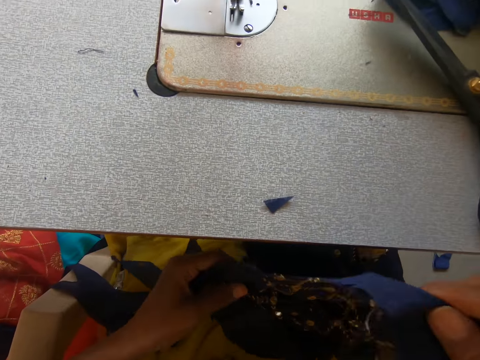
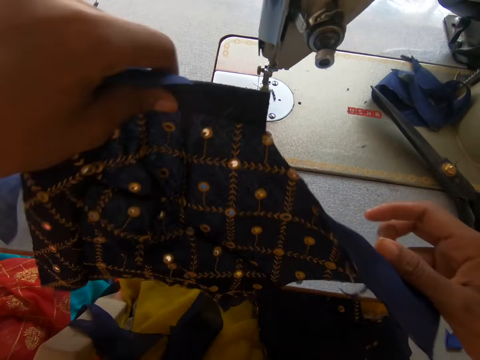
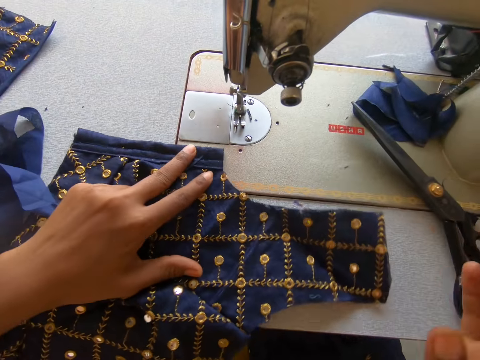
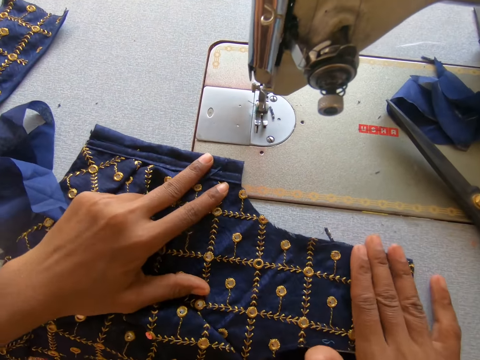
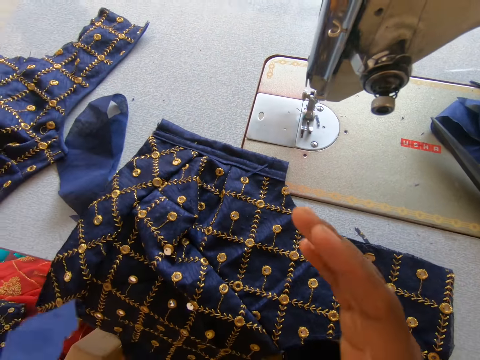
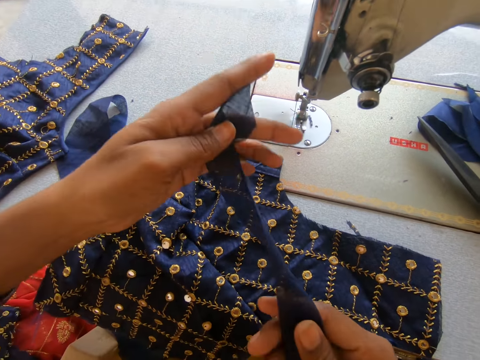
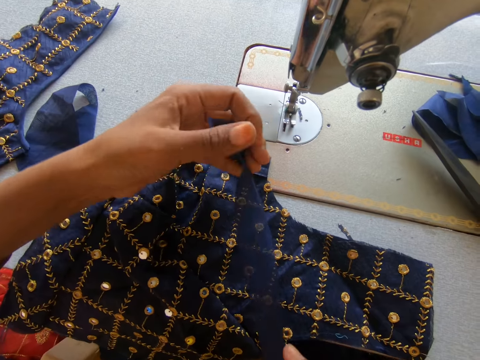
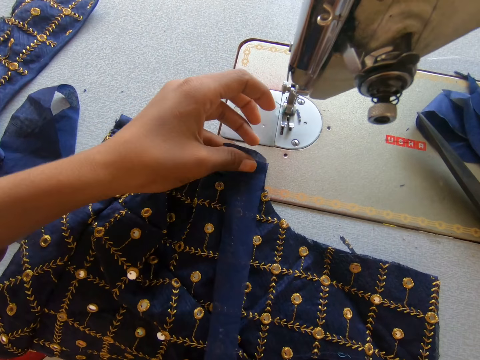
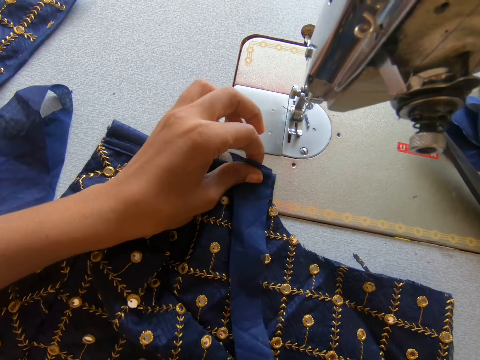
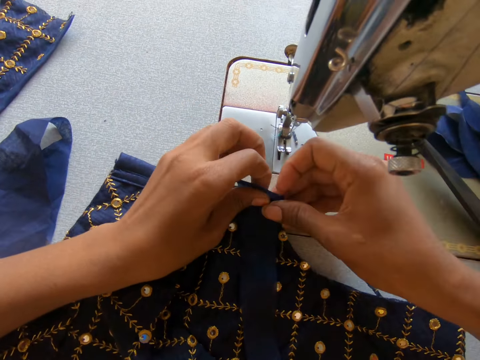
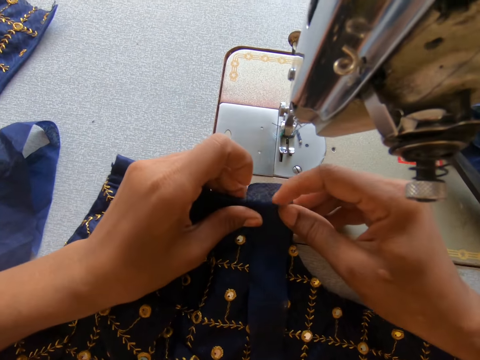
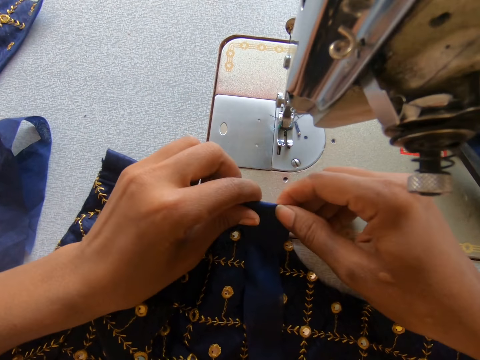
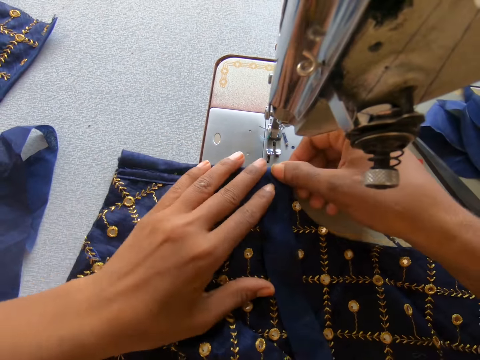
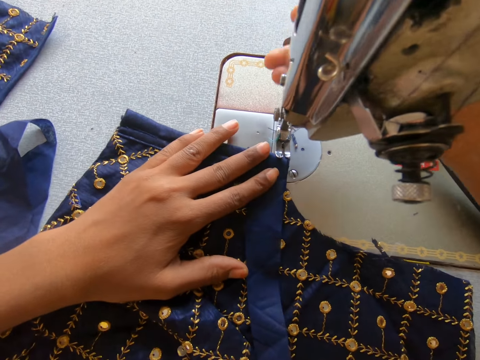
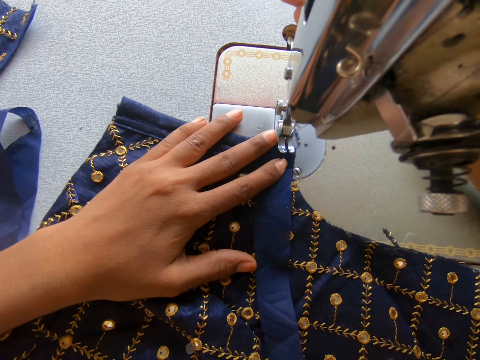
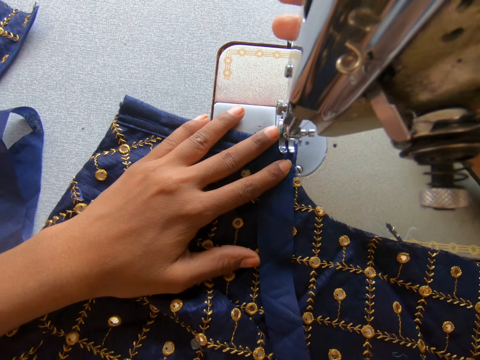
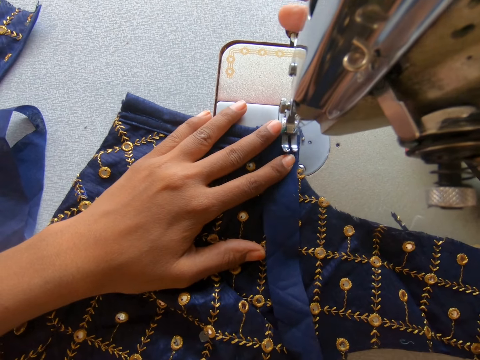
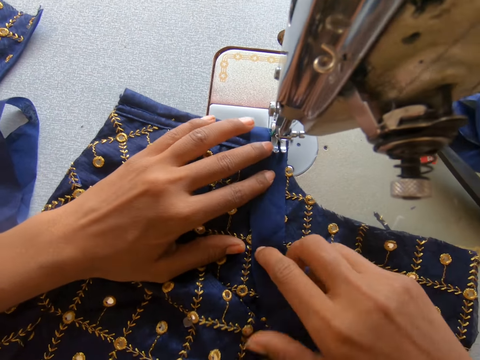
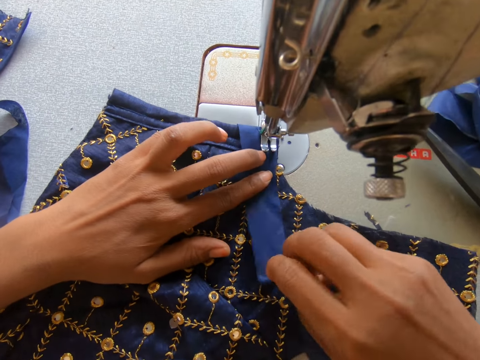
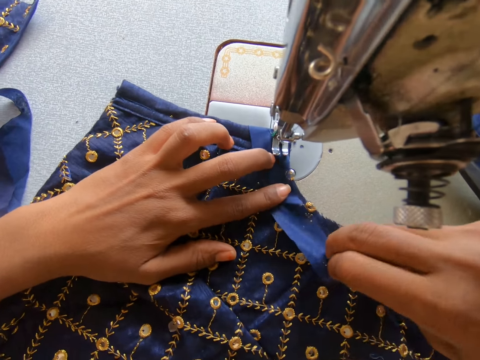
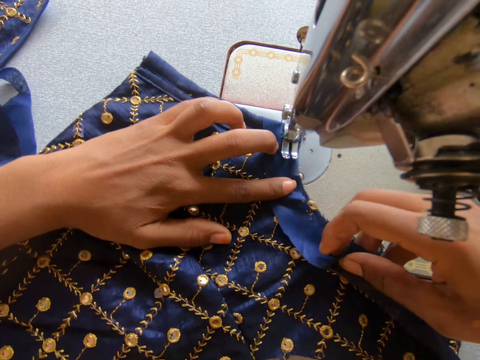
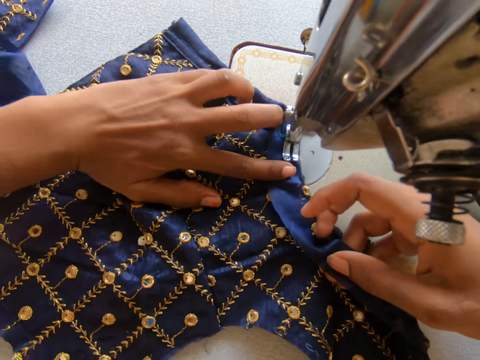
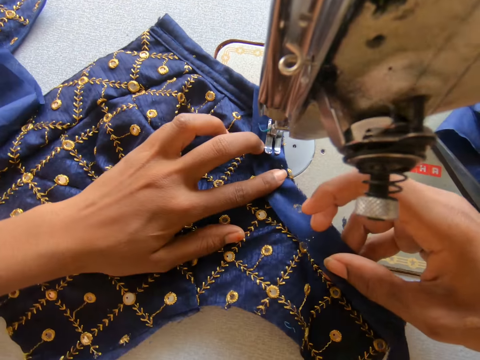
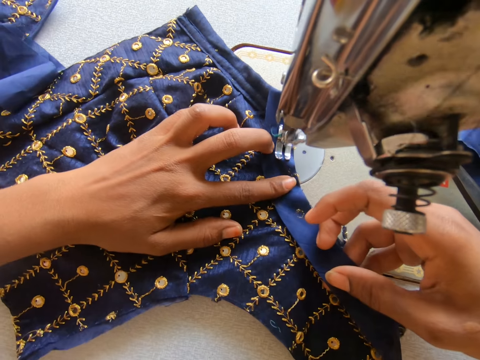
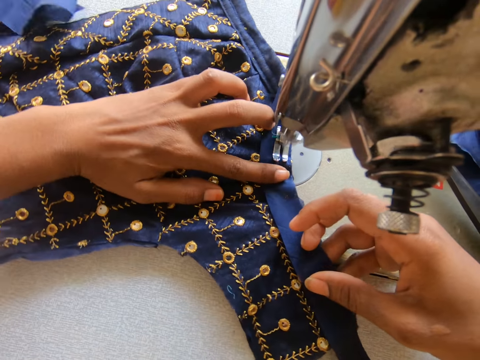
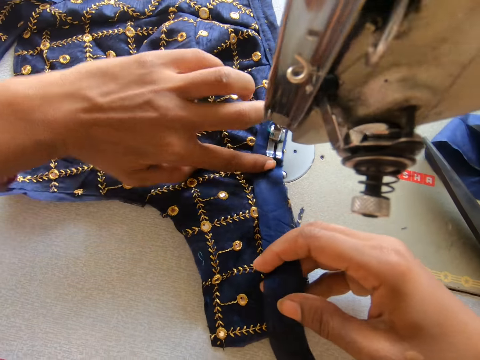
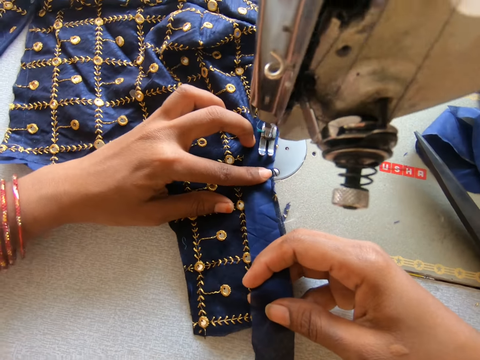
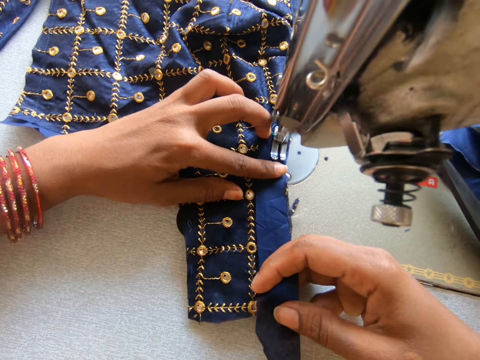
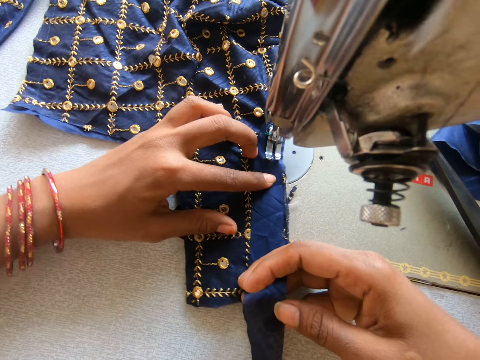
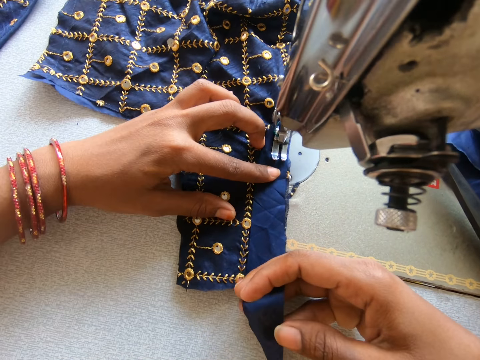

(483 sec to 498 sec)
The camera wearer picks a clothing material or cloth. They place the lining material on the sewing machine. They attach the clothes. They match the lining material with the clothing material. They fold the cloth. They operate the sewing machine. They adjust the sewing machine needle. They sew the lining material on the clothing material.

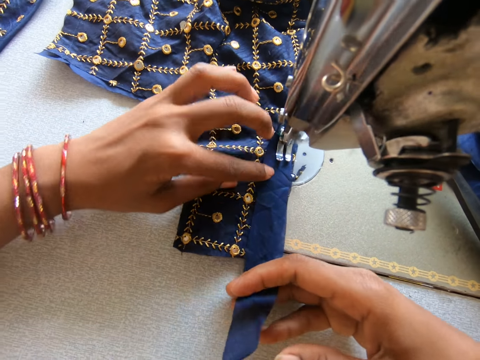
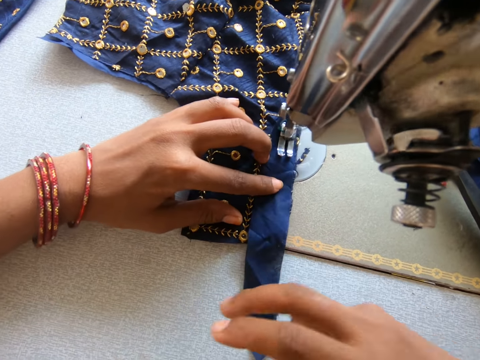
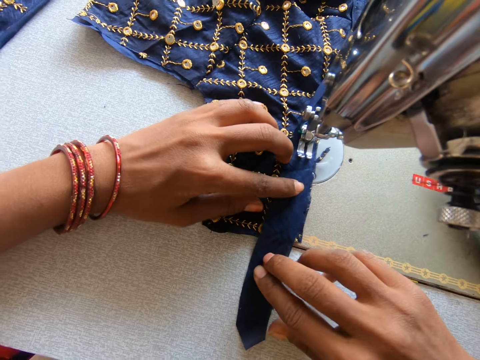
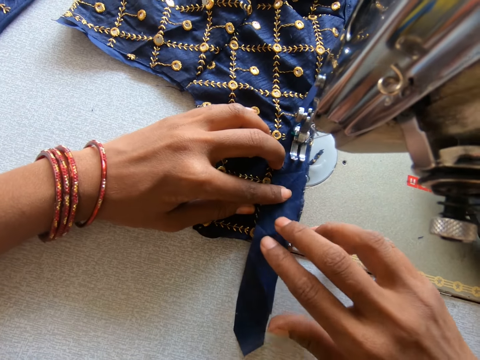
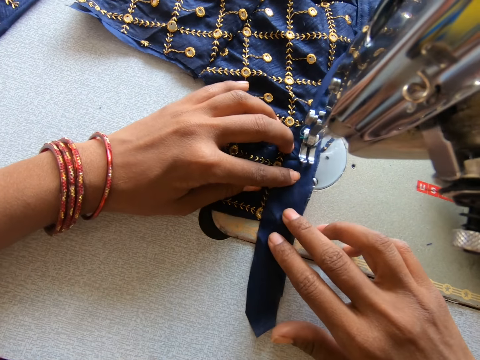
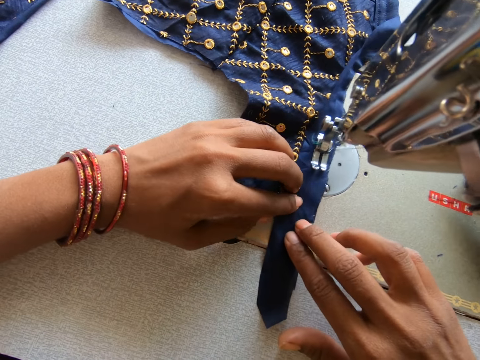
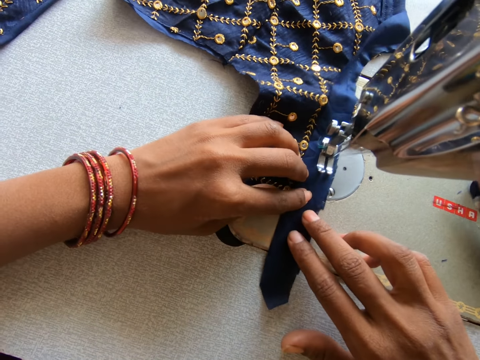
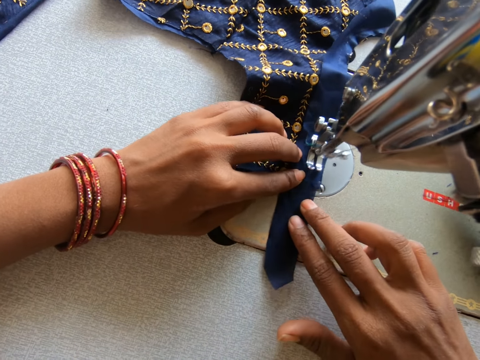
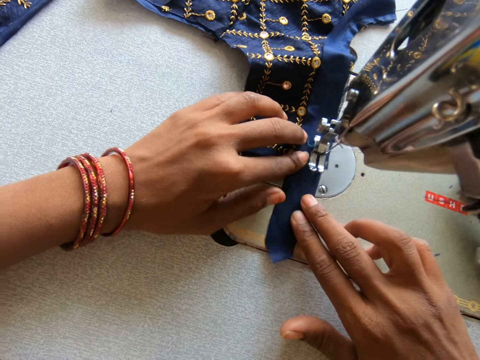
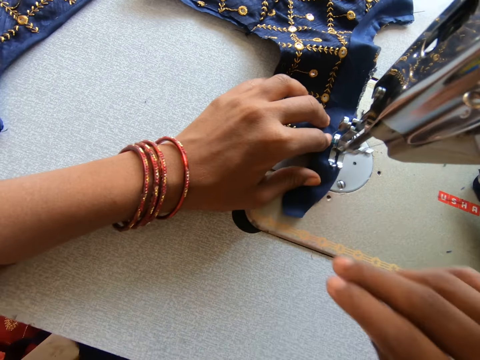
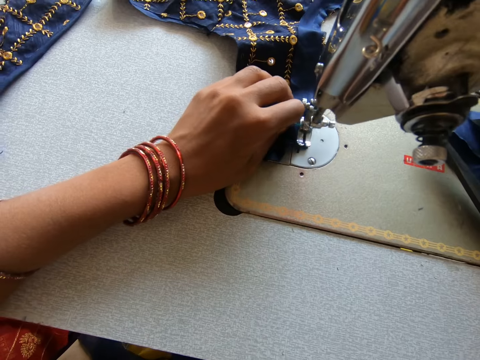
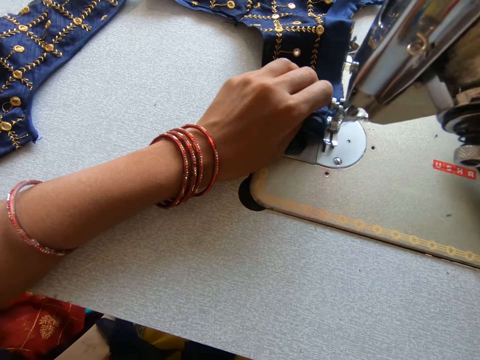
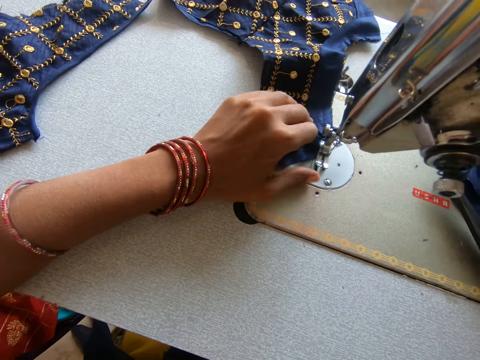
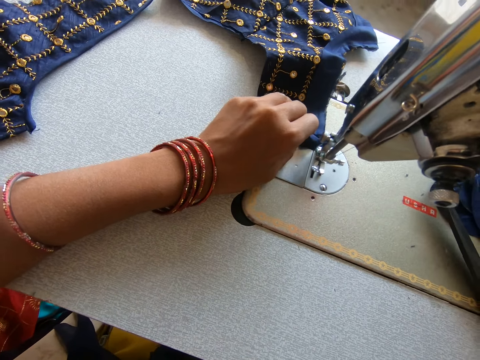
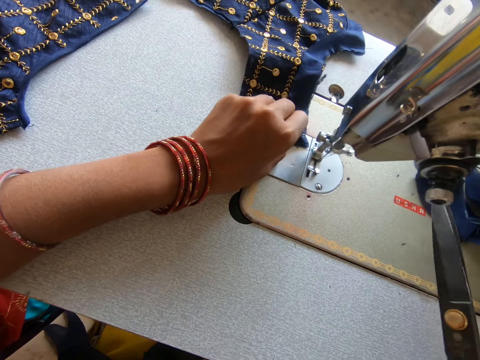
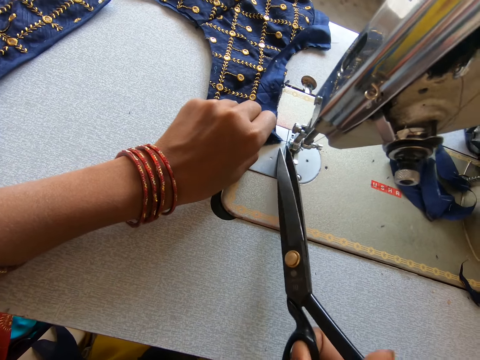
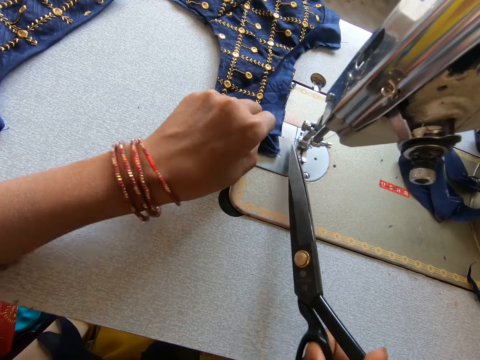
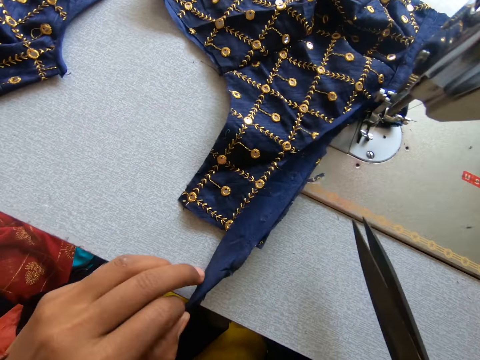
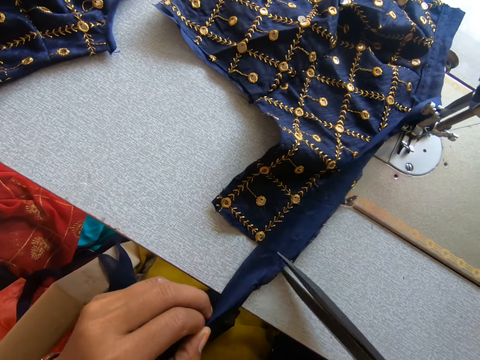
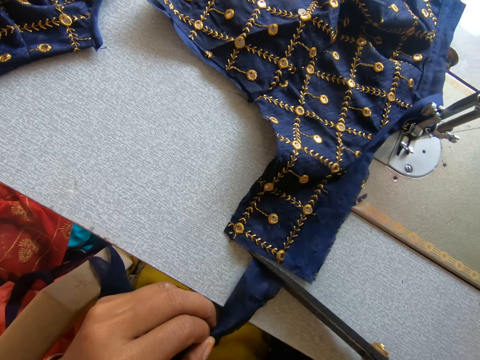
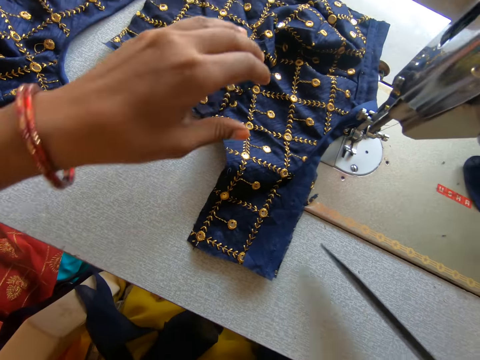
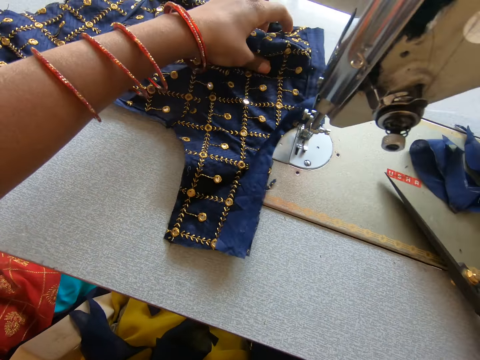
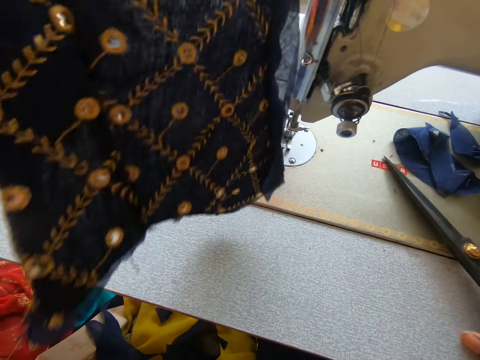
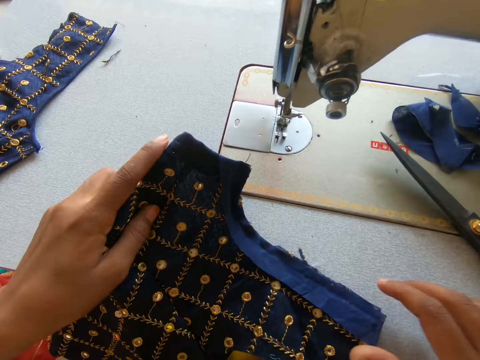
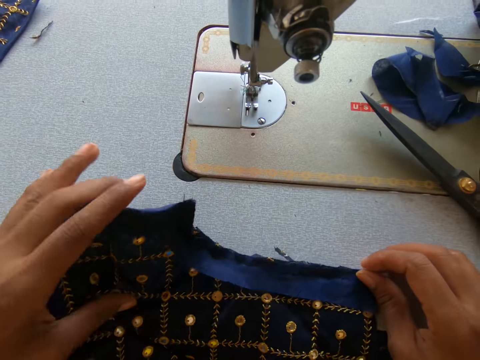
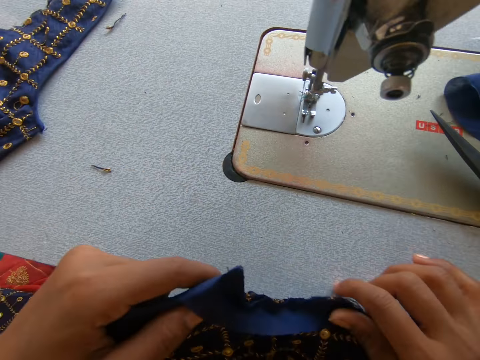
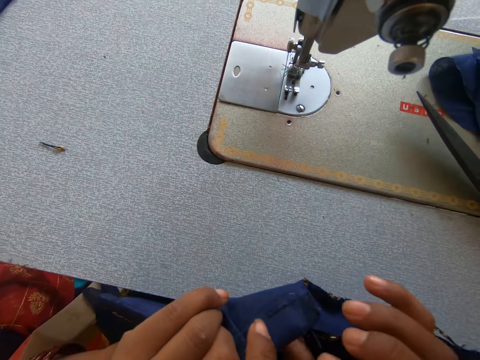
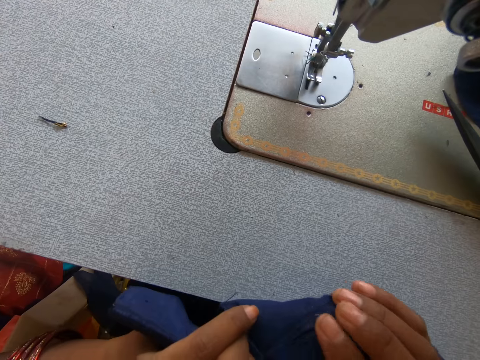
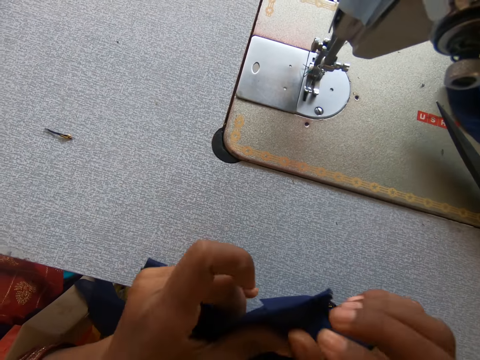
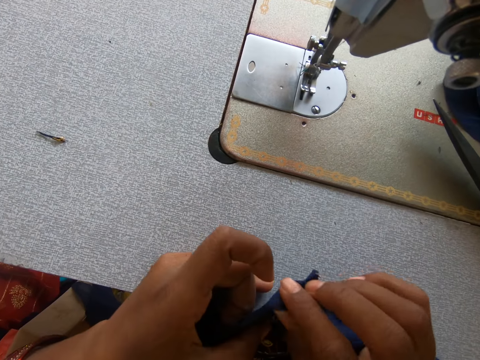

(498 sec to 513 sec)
The camera wearer picks scissors. They cut the string using the scissors. They cut the lining material using the scissors. They pick the clothing material. They place the clothing material on the sewing machine. They fold the lining.
